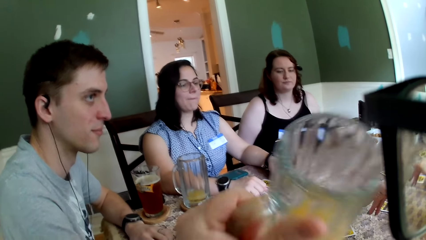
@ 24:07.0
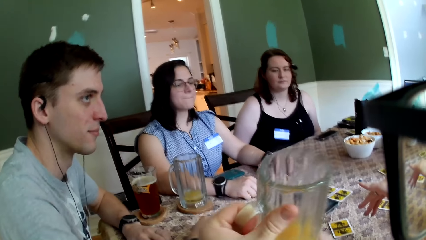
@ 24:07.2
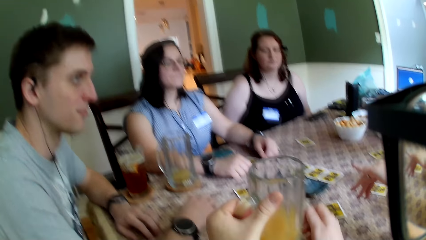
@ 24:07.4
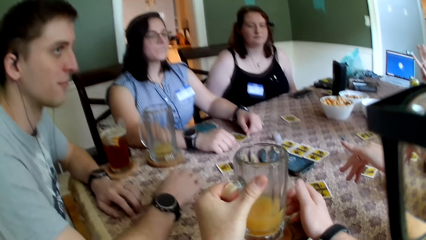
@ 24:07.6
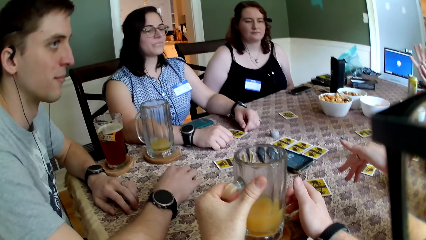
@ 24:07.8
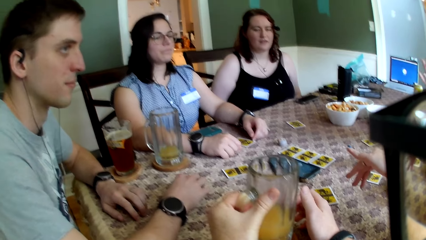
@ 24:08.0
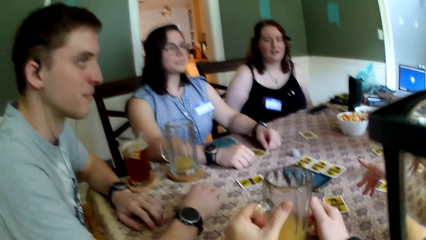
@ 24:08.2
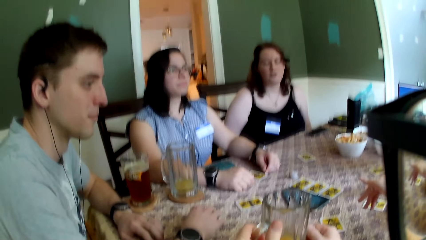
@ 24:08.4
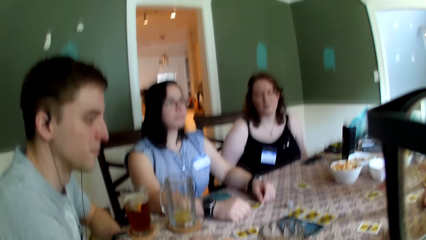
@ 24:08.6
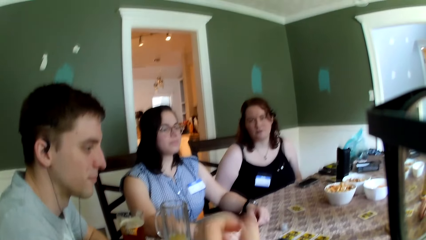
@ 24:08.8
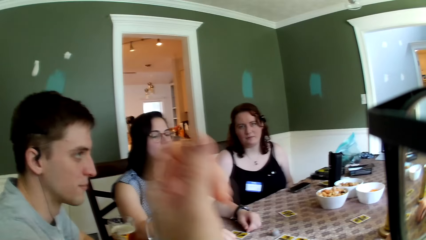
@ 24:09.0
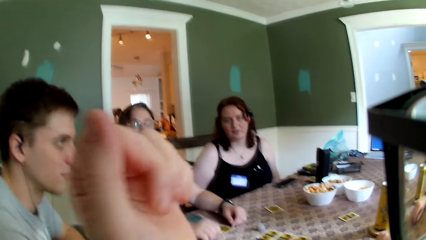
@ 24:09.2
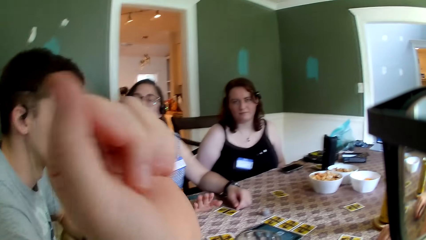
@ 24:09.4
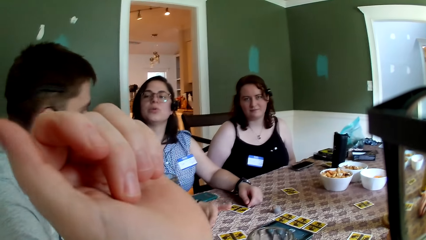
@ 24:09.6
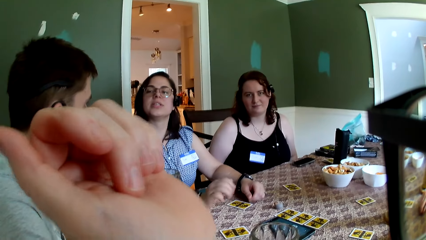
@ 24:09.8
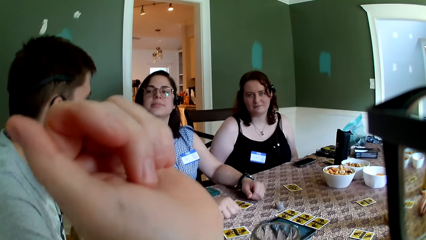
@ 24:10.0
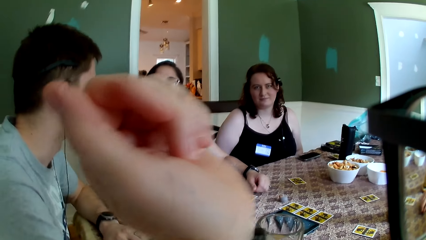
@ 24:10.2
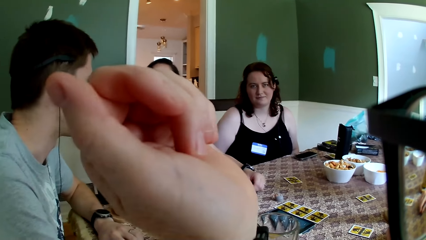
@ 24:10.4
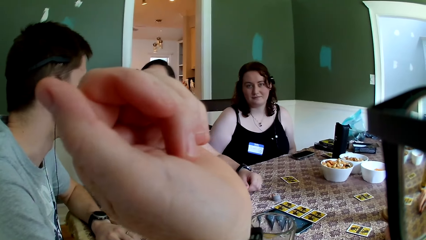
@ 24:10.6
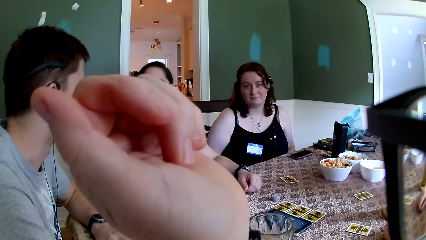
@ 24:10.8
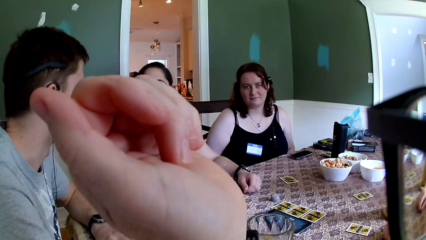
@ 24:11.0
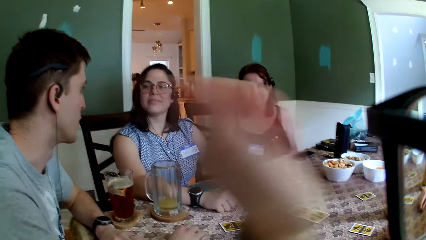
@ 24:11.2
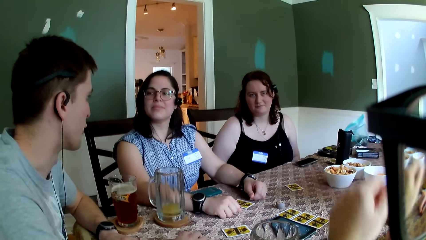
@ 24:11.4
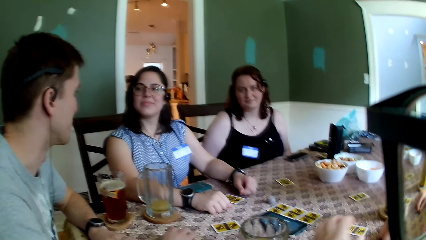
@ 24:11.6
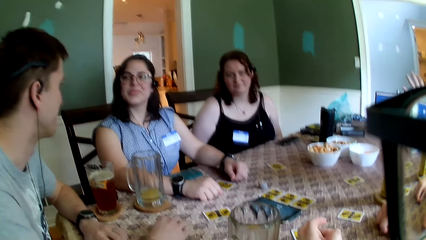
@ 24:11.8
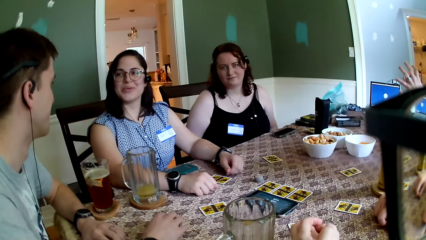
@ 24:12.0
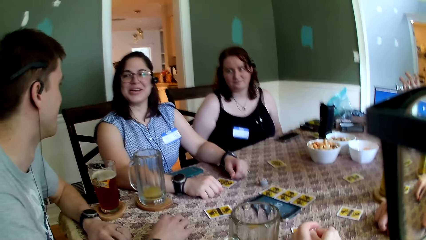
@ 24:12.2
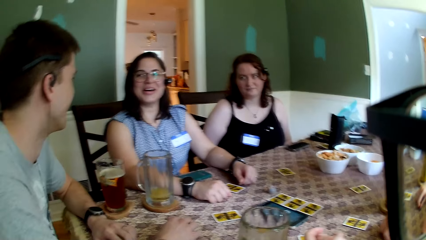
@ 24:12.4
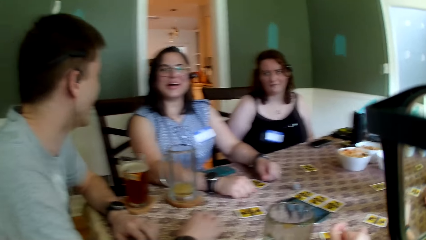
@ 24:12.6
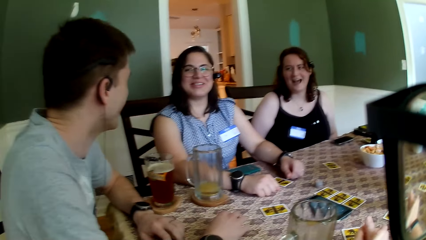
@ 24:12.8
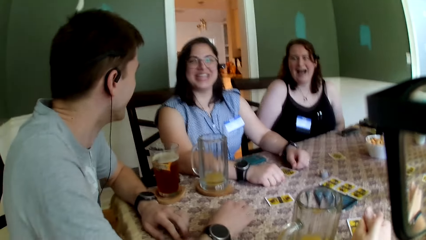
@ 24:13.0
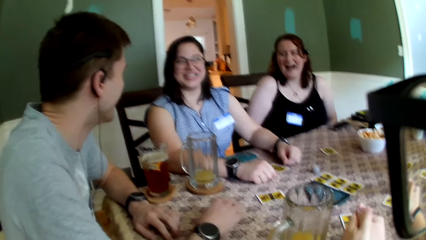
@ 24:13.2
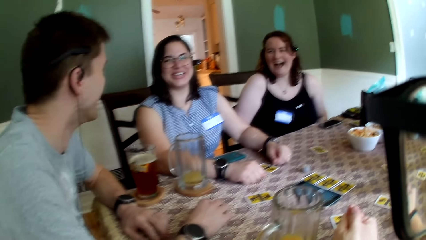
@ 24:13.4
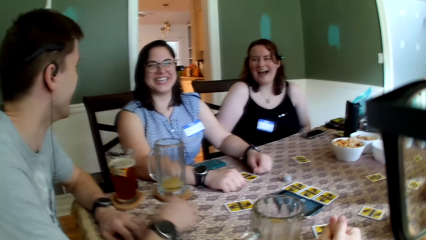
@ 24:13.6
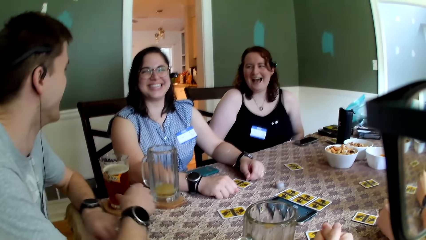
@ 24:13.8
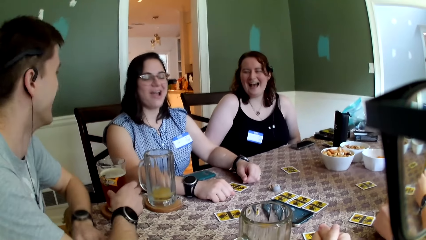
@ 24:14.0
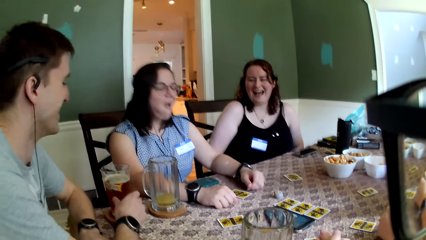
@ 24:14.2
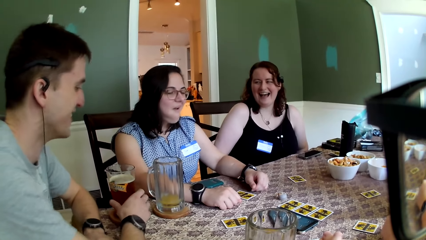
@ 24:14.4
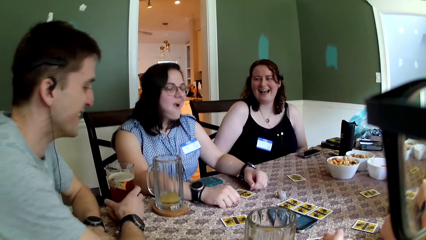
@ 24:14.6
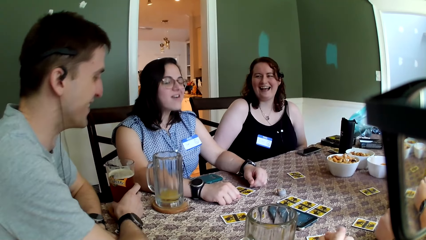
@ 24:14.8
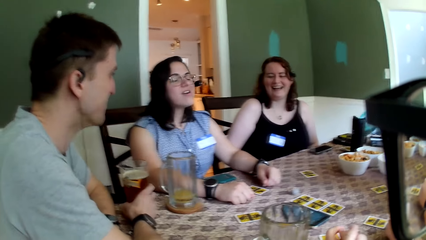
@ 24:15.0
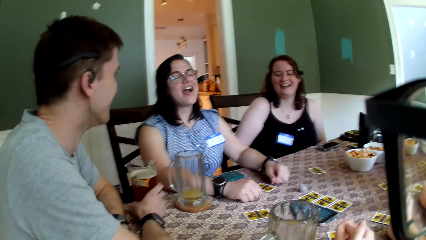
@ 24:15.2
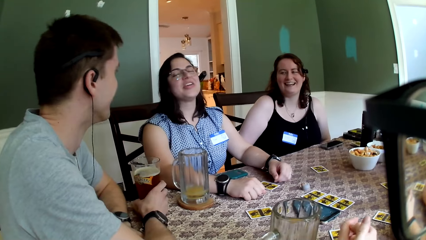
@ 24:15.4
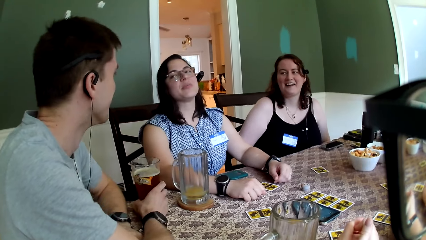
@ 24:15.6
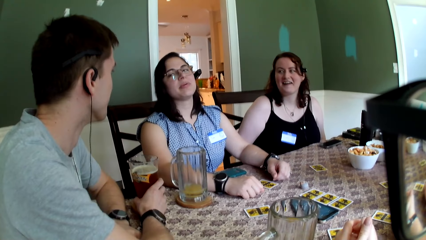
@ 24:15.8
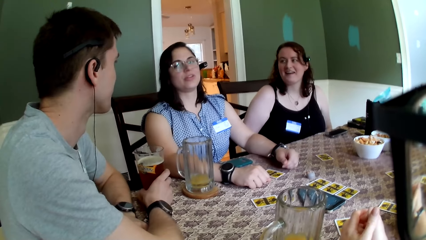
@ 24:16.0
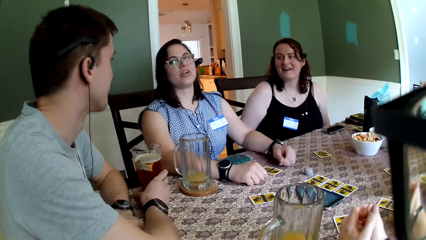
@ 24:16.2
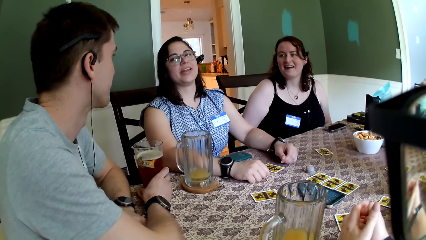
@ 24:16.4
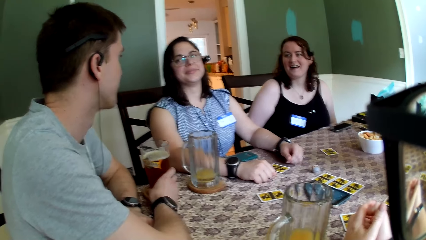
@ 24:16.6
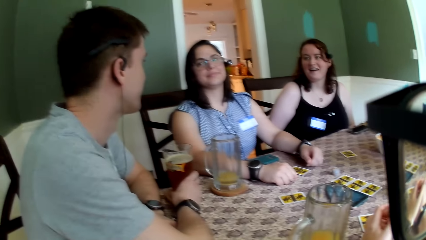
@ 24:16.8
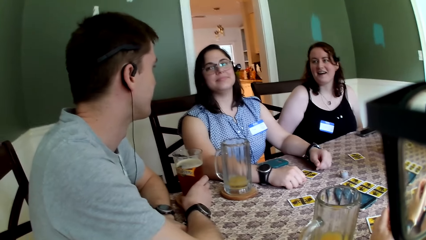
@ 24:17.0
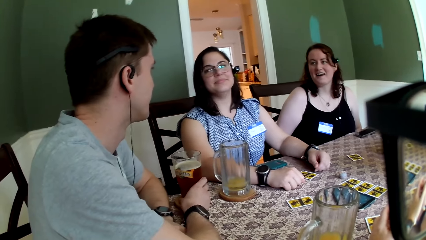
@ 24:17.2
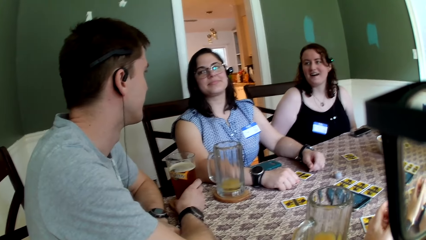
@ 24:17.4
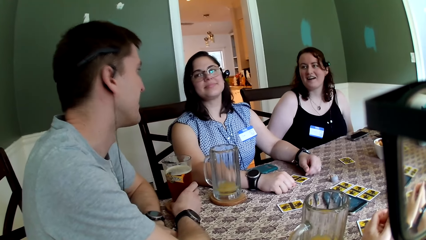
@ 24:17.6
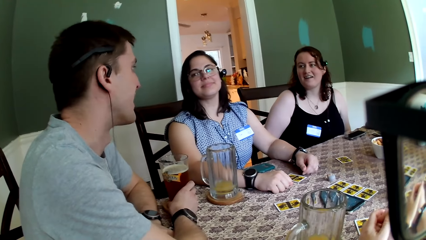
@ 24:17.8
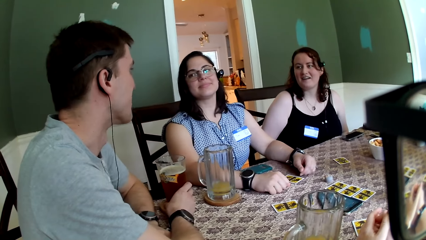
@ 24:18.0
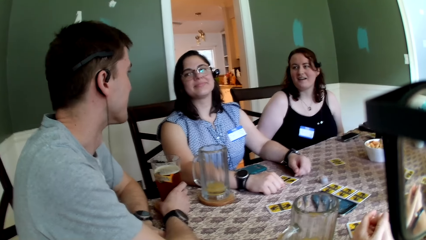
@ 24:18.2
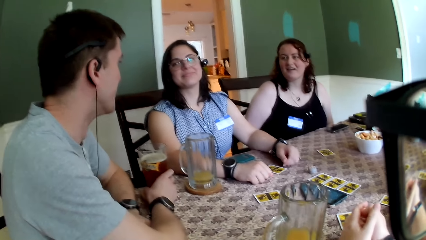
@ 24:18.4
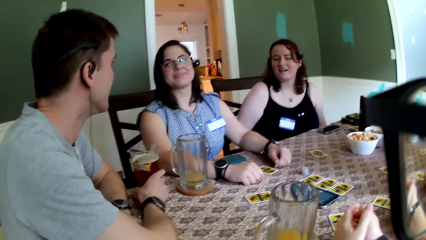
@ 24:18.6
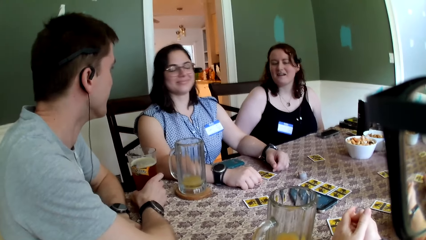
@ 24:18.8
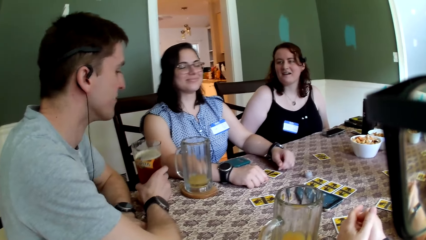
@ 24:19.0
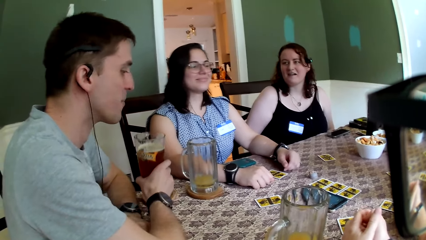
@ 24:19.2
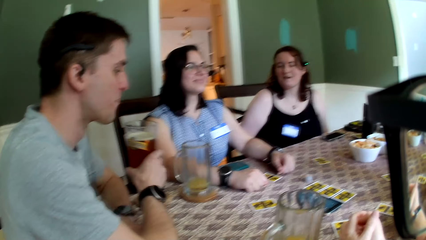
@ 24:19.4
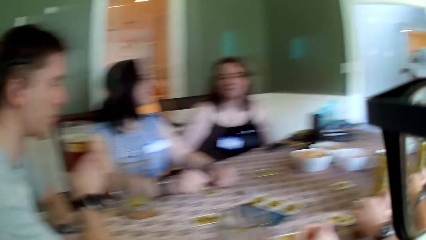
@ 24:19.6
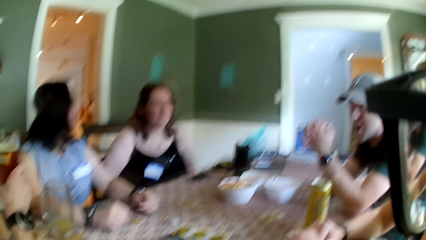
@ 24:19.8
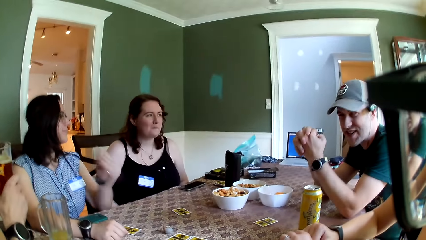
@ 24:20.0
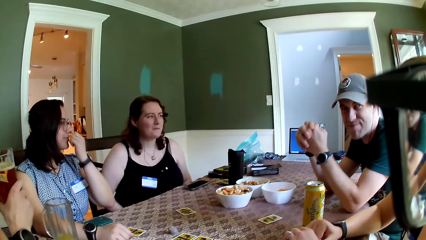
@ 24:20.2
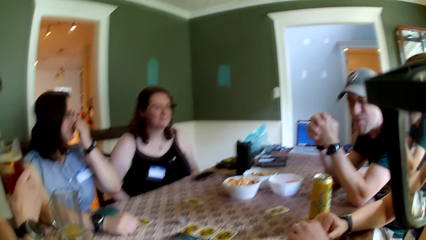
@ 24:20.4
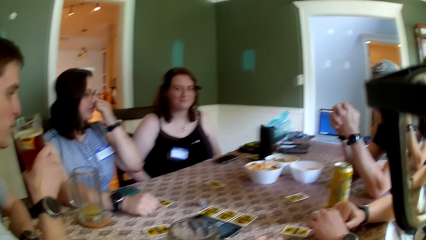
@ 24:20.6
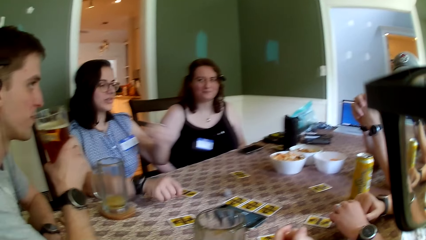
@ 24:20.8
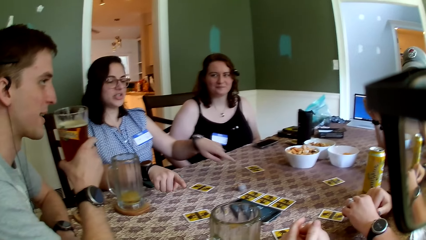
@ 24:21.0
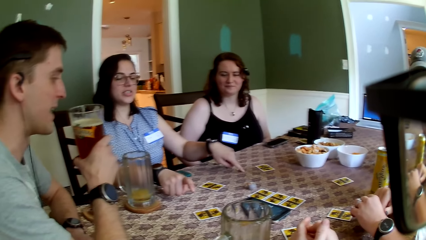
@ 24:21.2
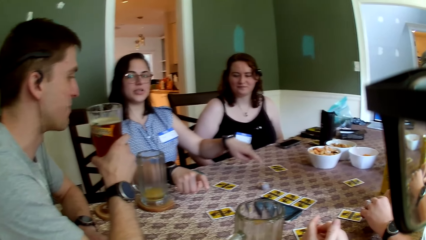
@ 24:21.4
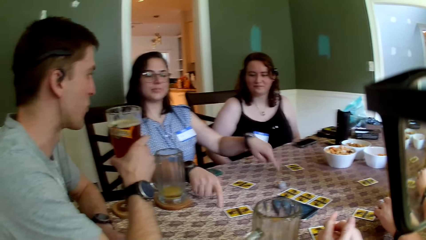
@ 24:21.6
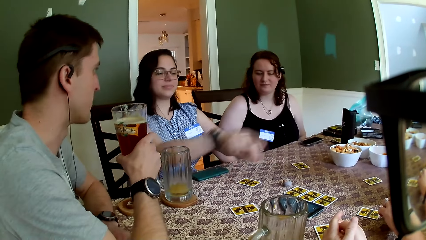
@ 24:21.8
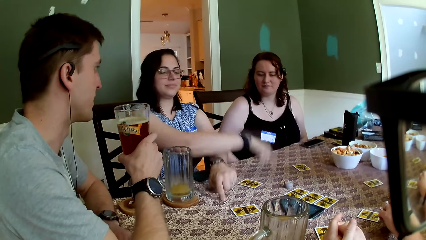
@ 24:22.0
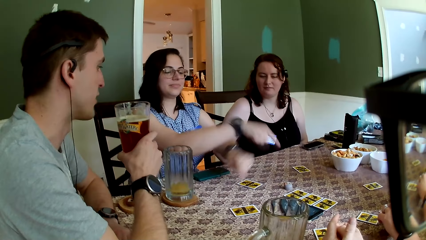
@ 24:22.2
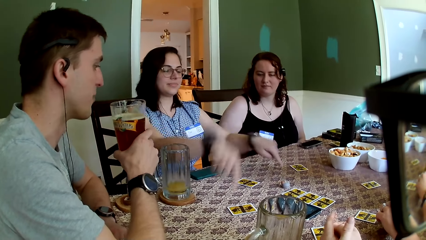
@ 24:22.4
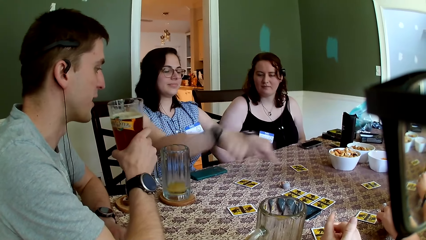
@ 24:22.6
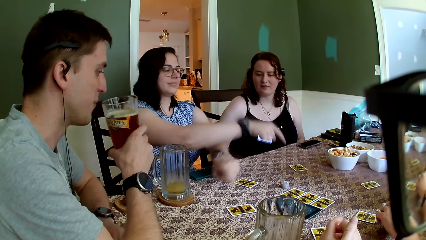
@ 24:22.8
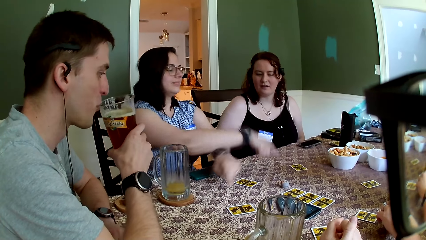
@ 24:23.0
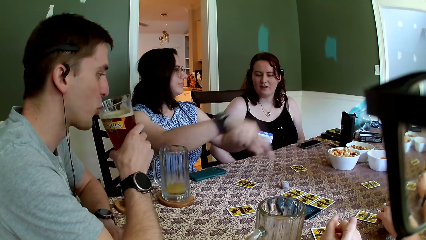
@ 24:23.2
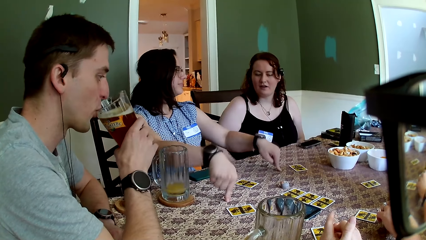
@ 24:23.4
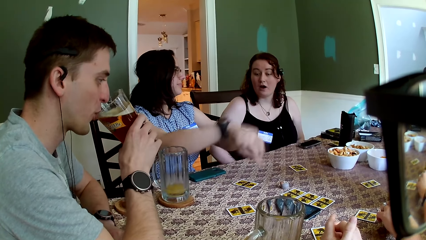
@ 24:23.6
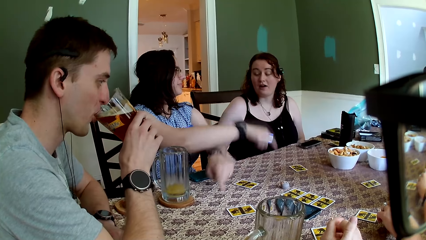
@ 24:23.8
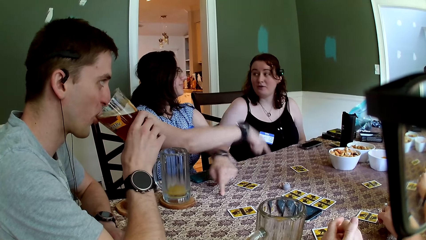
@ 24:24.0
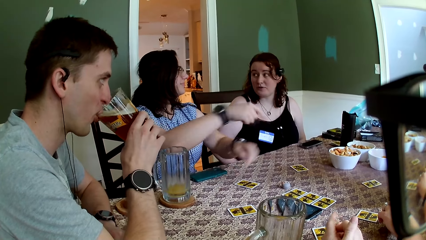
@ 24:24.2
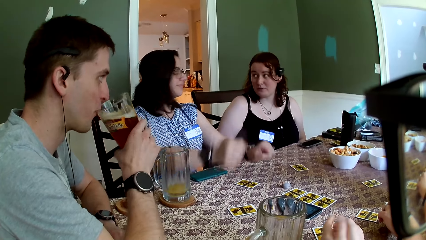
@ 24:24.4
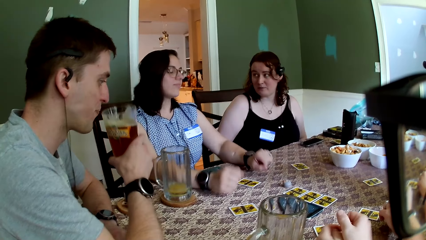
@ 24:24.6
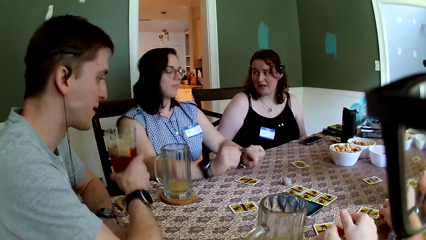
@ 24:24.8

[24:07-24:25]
A man stares at a person. The camera wearer places the glass cup in his left hand on the coaster on the table. He raises the hand. A woman converses with the man. The woman smiles at the man. Another person laughs at the man. The man laughs at the woman. The woman communicates with the man. The man carries his glass cup of juice from its coaster on the table with his right hand. The woman touches the nose. The man converses with the woman. The woman playfully touches the table with both hands and exchanges the hands on the table. Another woman converses with the first woman. The man sips from the glass cup of juice in his right hand.
